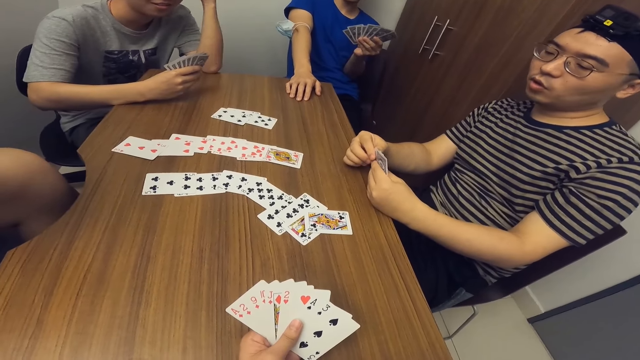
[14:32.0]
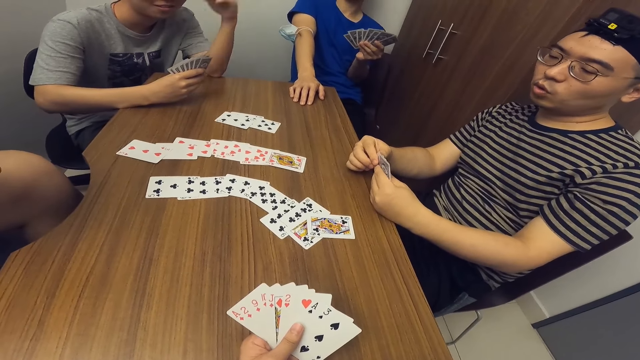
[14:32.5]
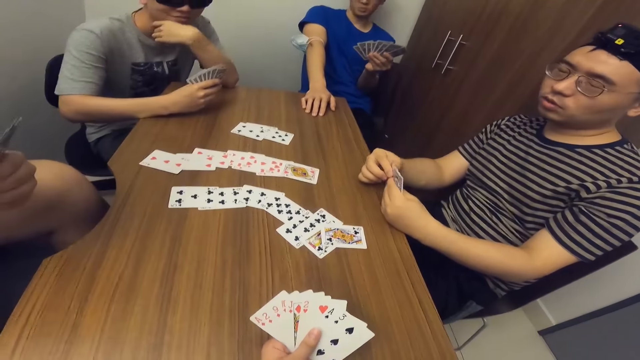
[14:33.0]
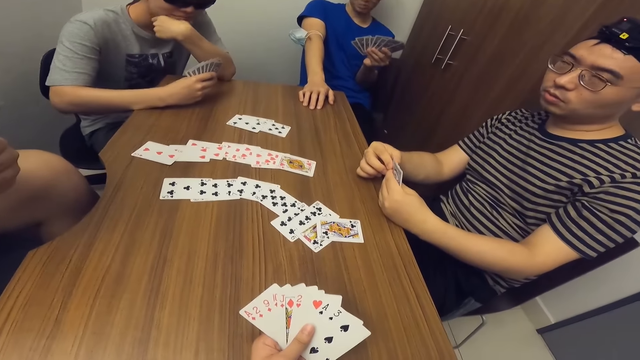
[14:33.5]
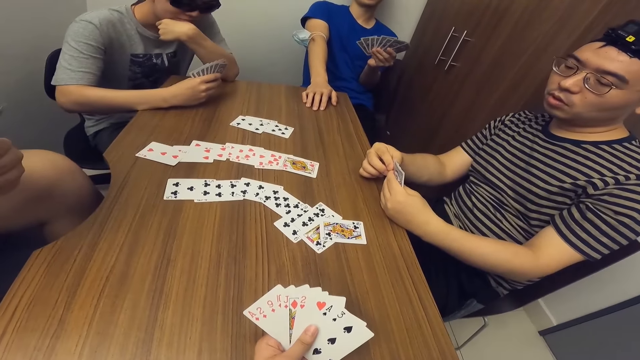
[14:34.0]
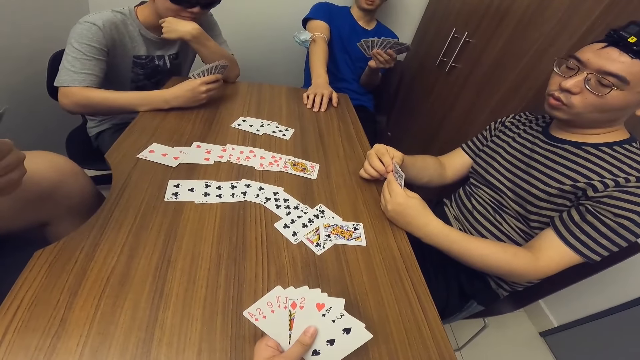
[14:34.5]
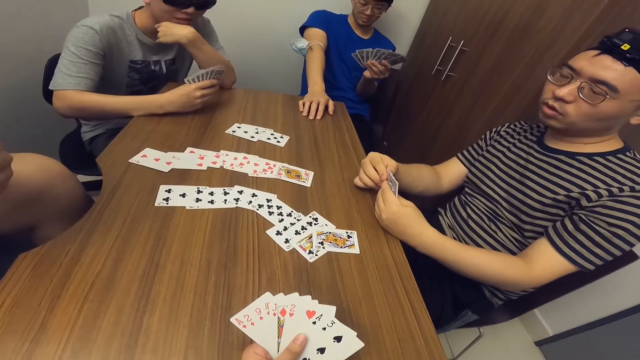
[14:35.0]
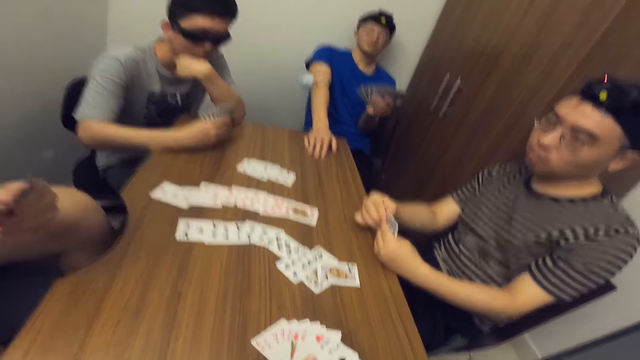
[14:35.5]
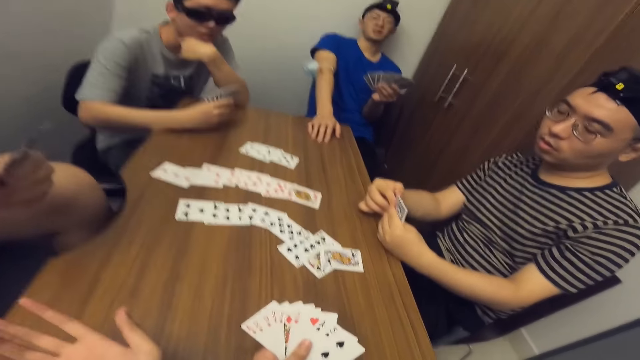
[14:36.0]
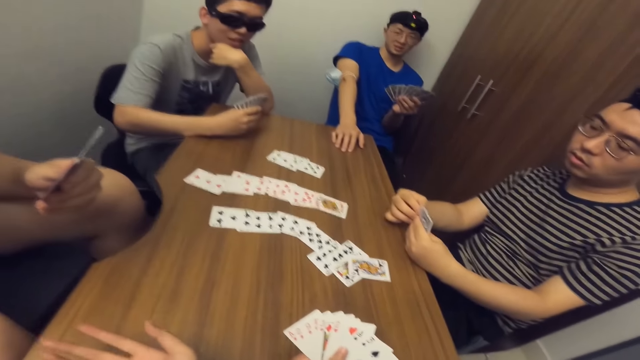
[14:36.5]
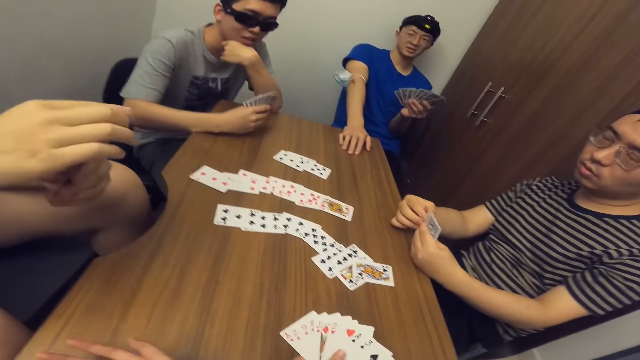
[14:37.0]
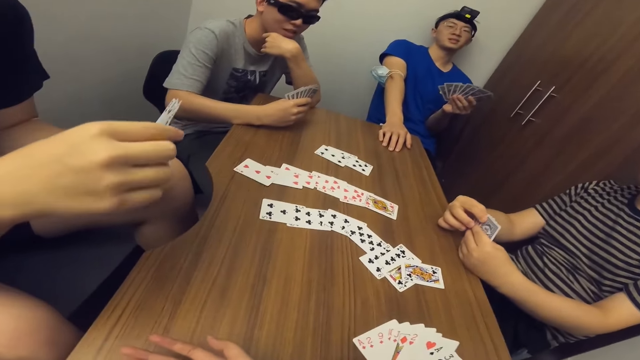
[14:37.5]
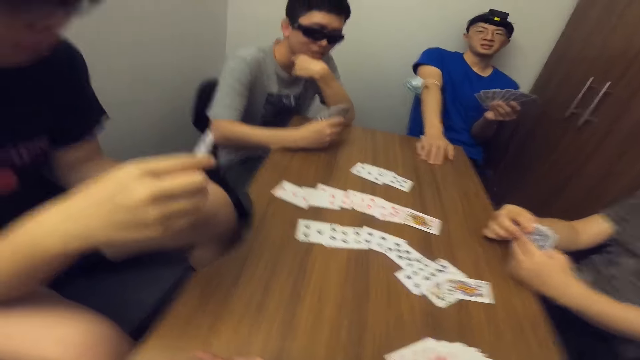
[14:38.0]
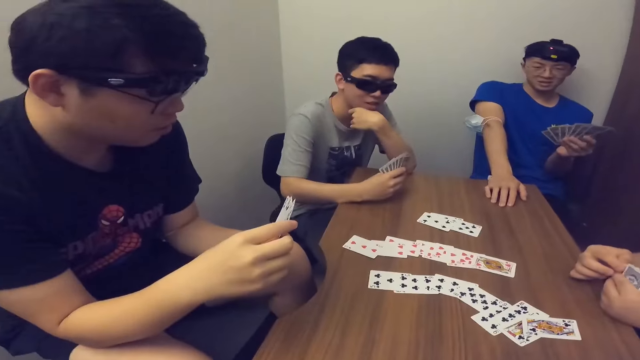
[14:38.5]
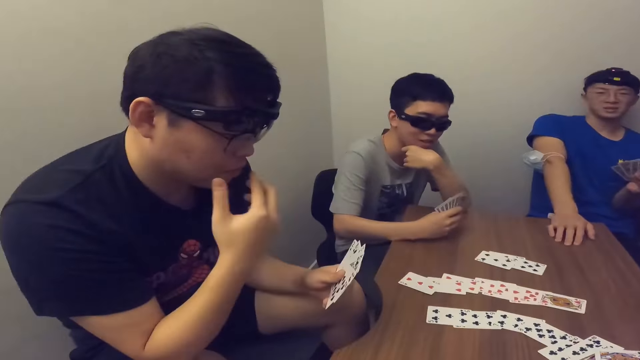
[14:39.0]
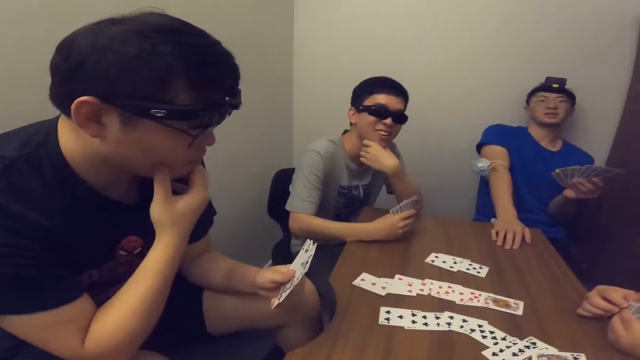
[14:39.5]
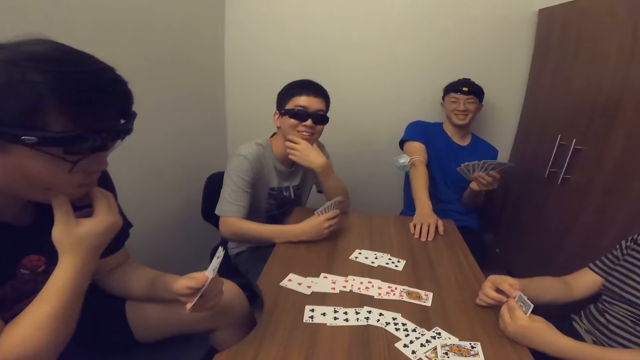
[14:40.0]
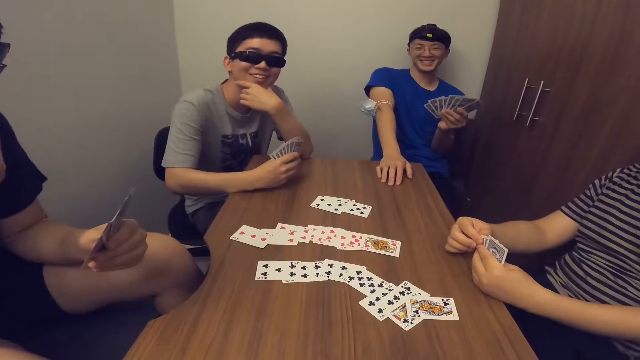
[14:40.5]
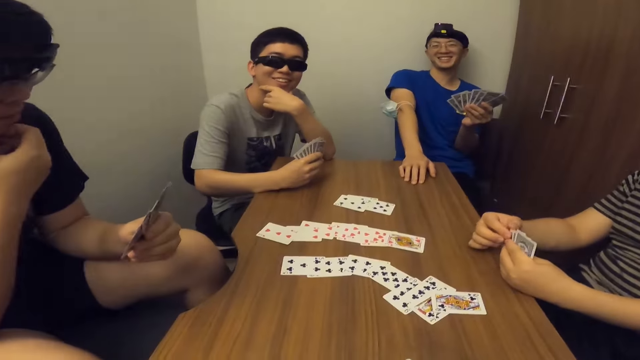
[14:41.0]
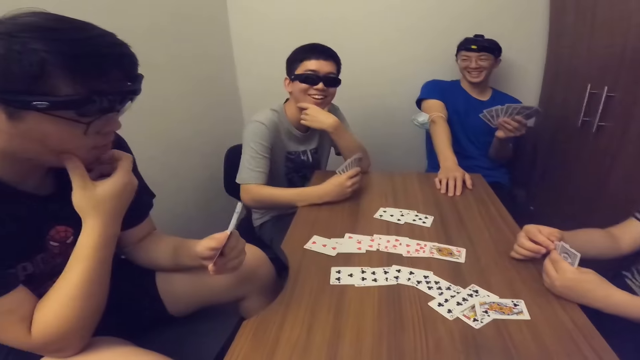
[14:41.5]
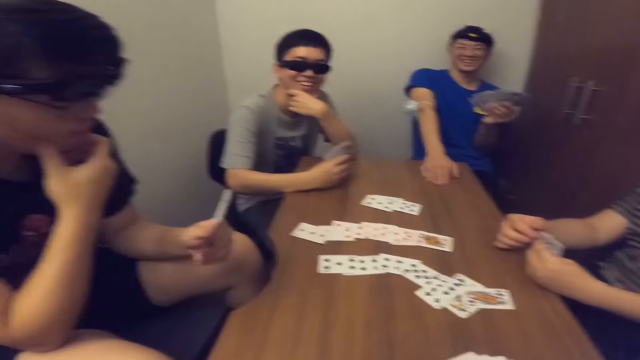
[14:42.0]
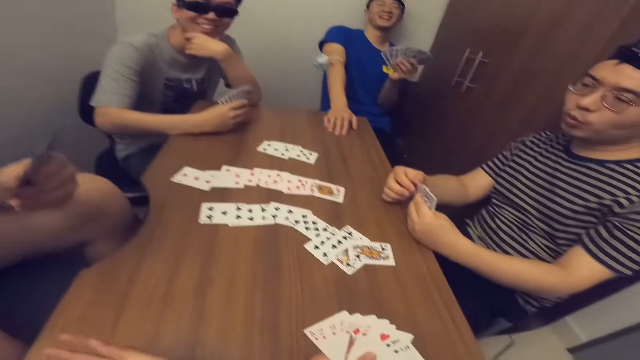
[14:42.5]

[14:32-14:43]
A man holds his chin. The camera wearer lifts a hand. They look at another man.

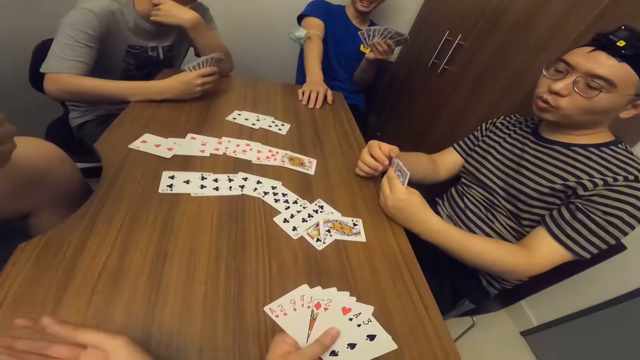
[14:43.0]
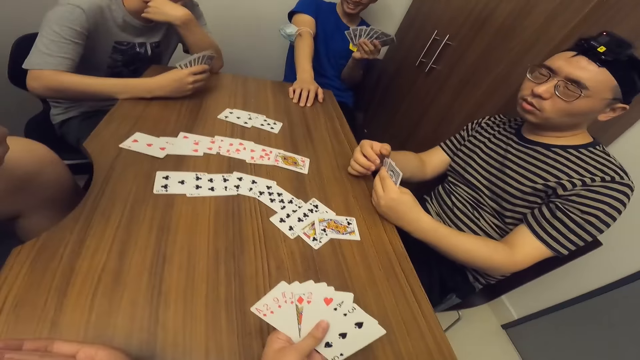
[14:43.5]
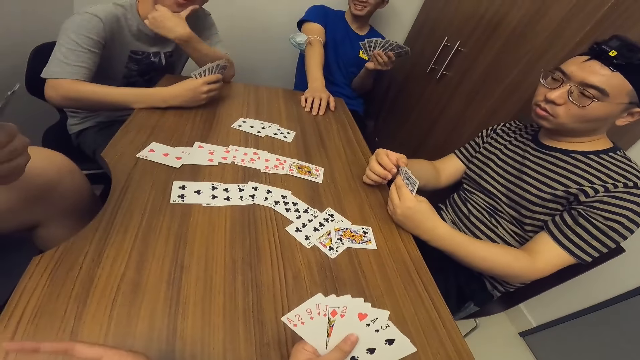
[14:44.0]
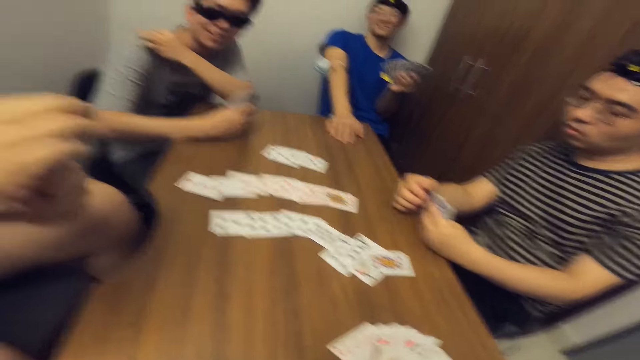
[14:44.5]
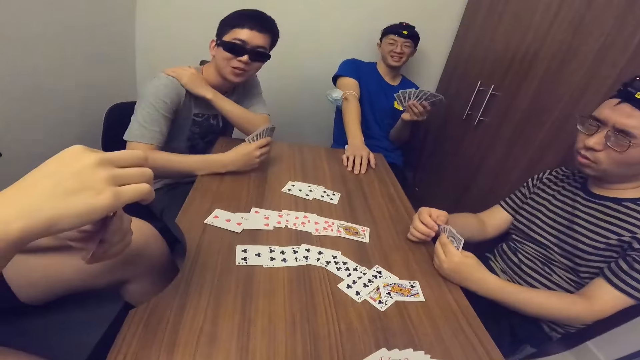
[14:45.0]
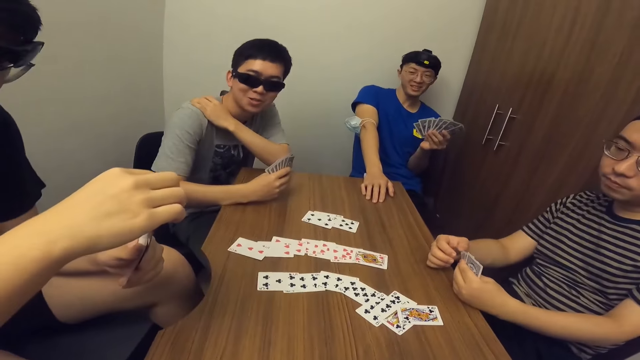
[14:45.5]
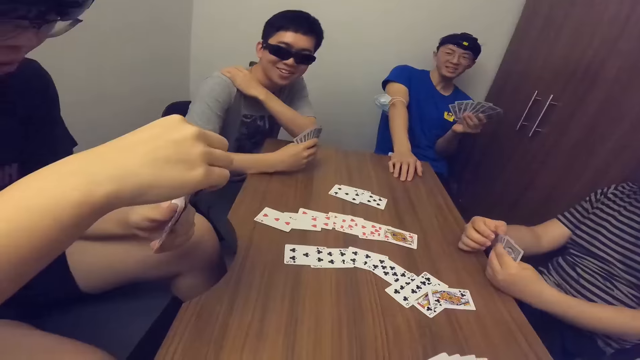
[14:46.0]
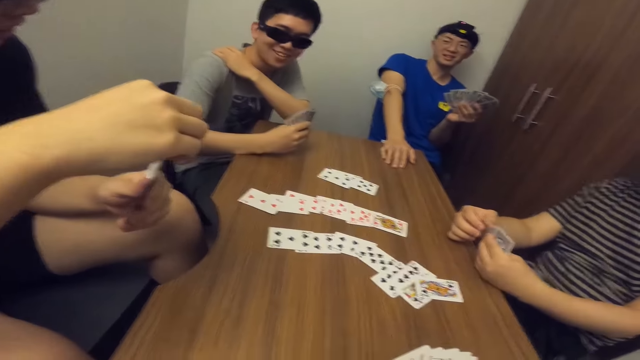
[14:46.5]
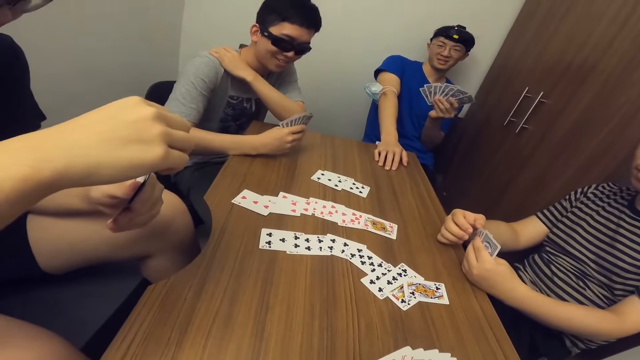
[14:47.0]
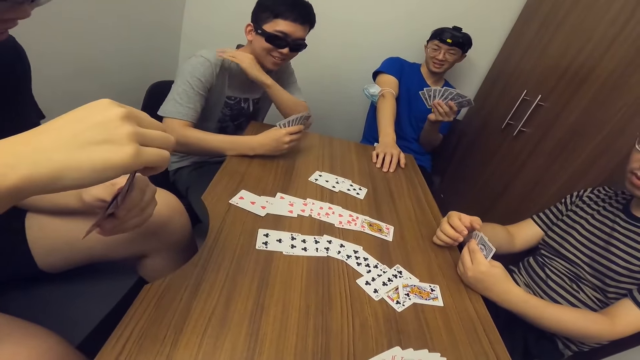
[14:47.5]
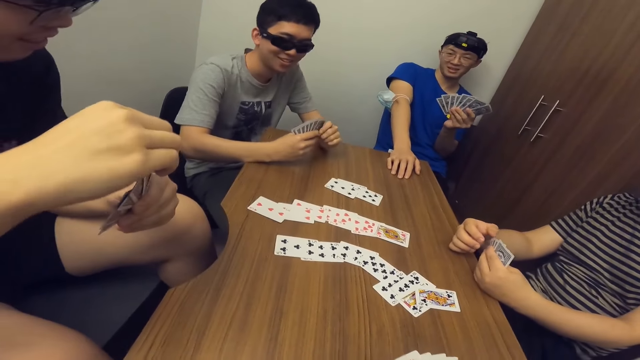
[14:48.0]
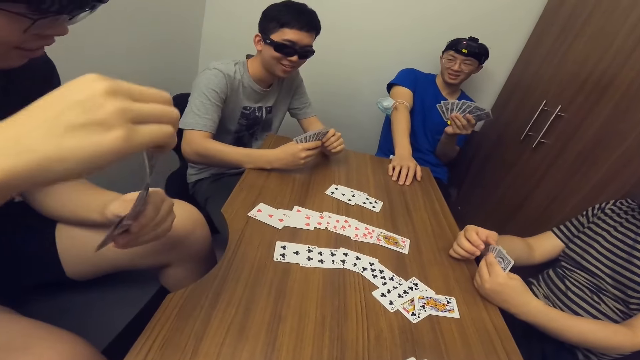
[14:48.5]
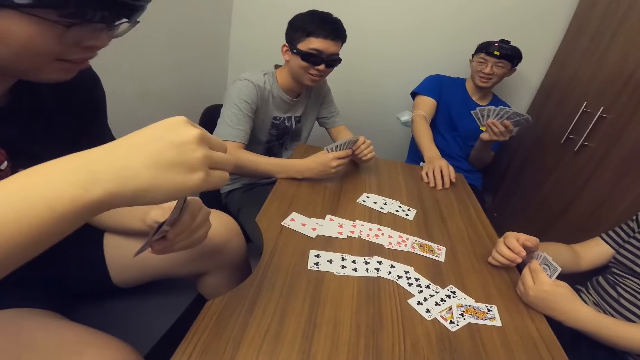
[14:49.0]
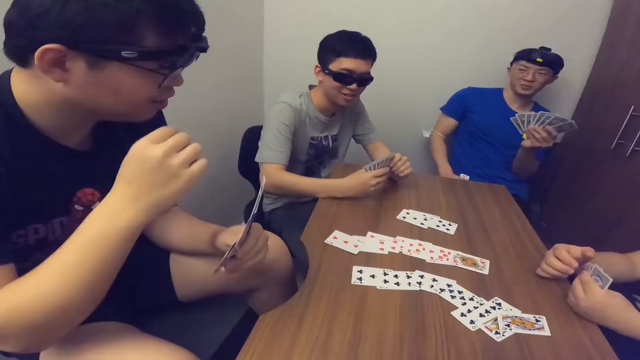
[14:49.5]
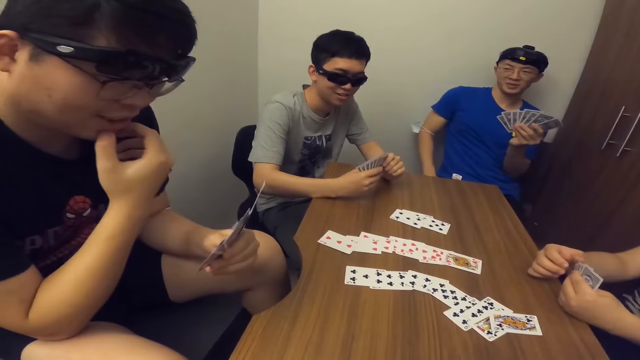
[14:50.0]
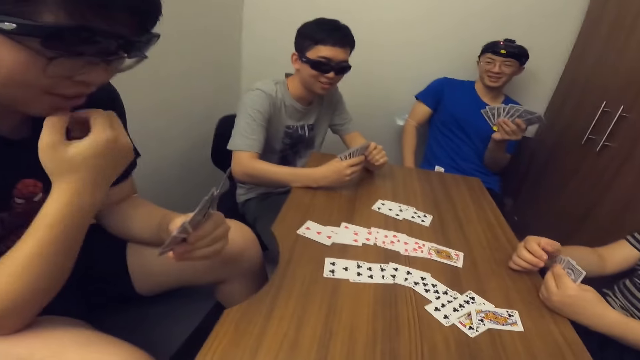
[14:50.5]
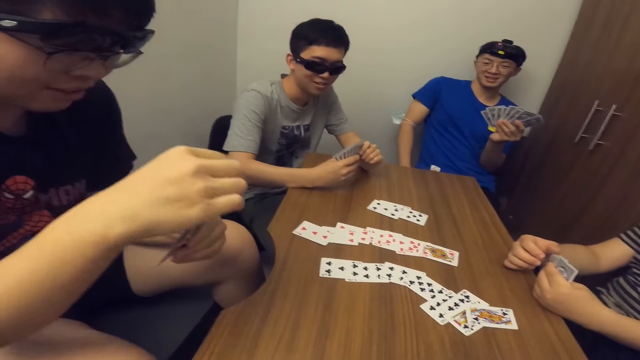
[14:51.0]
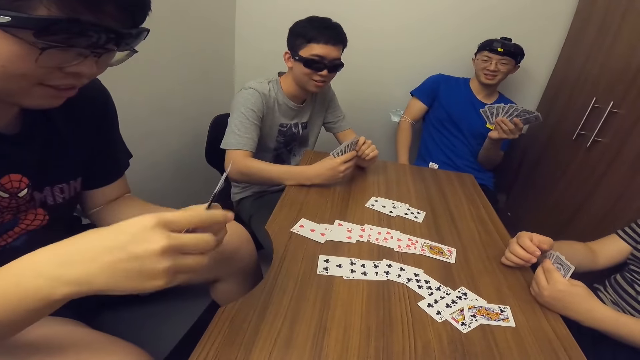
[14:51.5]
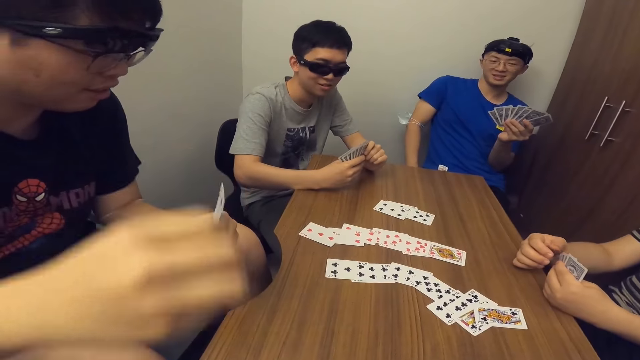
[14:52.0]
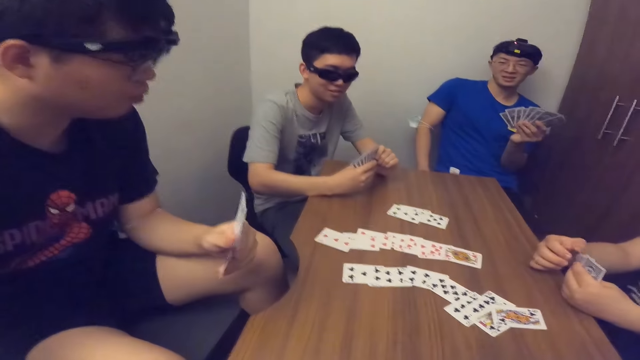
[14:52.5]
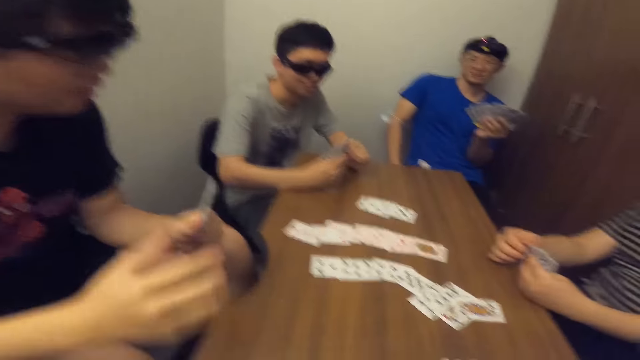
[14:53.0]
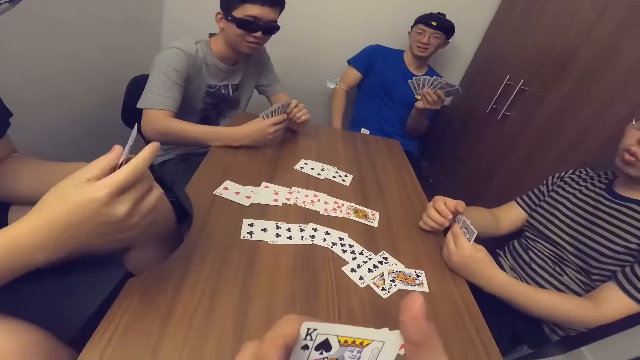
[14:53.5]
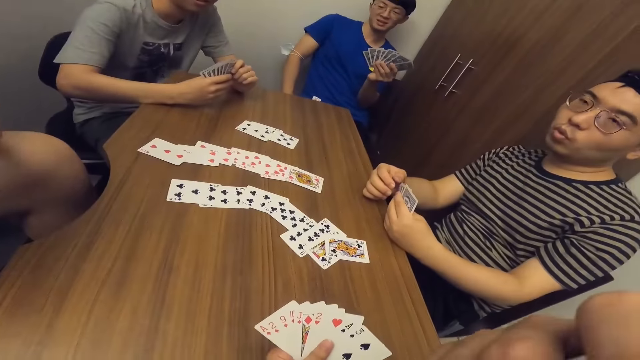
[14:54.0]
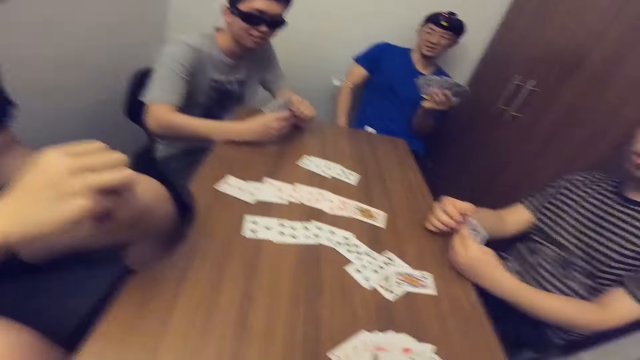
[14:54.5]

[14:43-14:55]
A man holds his shoulder. Another man holds his chin. The other man drops a card. The camera wearer collects a card from the other man with his right hand. The other man passes a card to him with his right hand.
